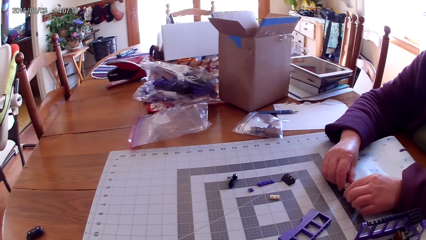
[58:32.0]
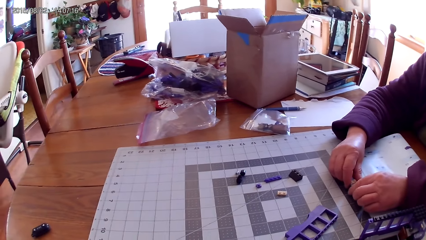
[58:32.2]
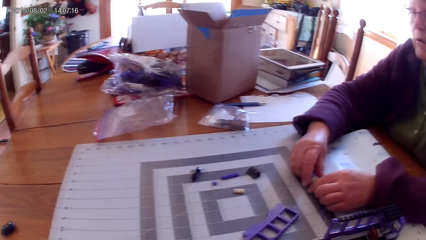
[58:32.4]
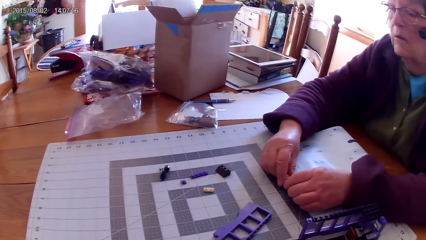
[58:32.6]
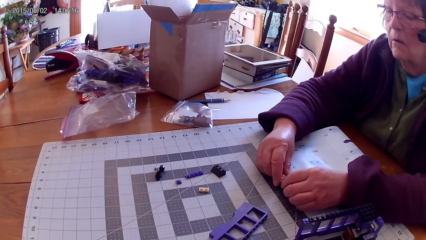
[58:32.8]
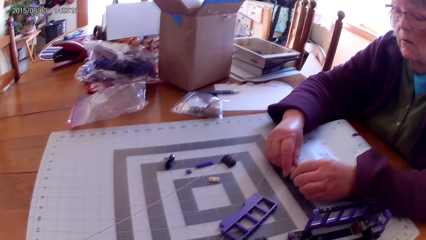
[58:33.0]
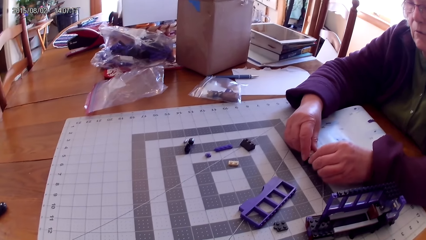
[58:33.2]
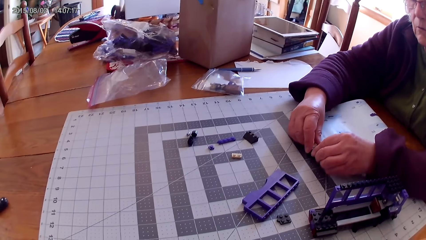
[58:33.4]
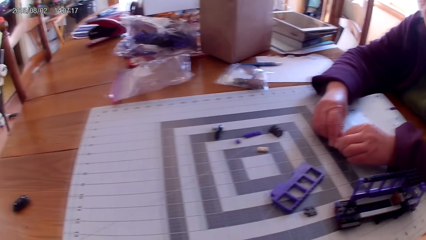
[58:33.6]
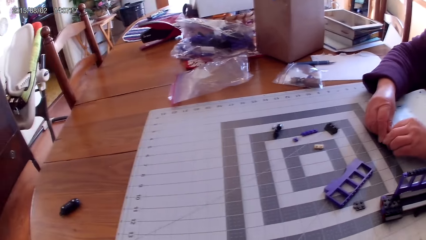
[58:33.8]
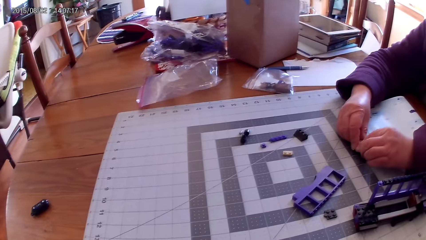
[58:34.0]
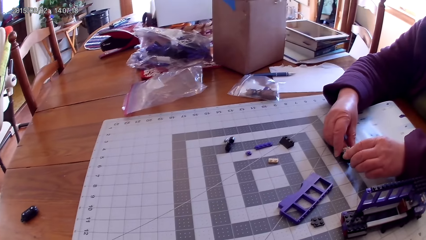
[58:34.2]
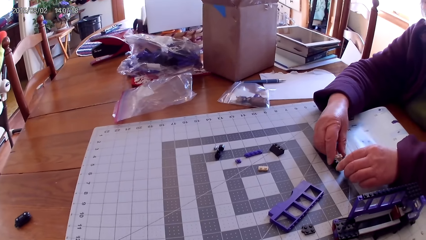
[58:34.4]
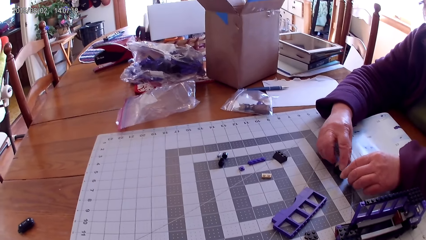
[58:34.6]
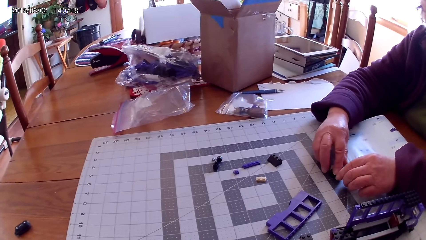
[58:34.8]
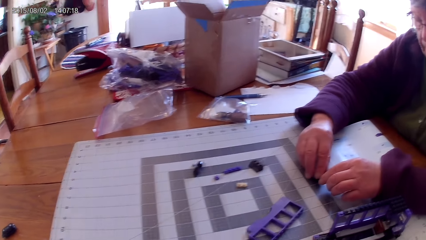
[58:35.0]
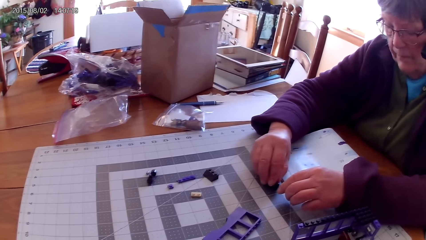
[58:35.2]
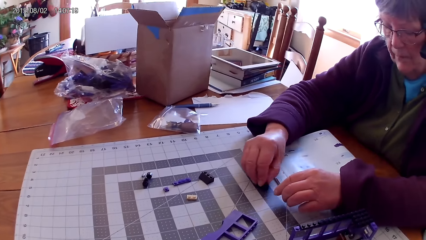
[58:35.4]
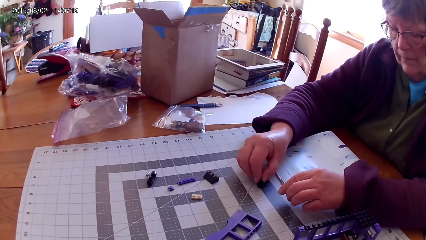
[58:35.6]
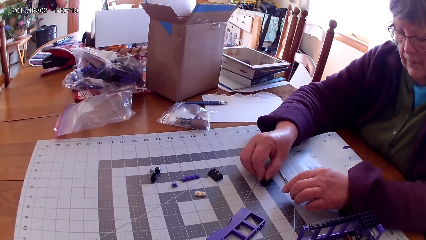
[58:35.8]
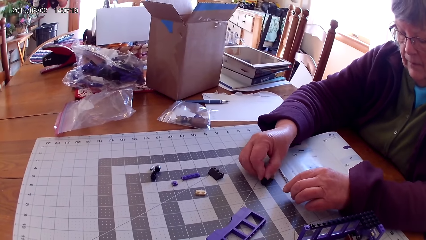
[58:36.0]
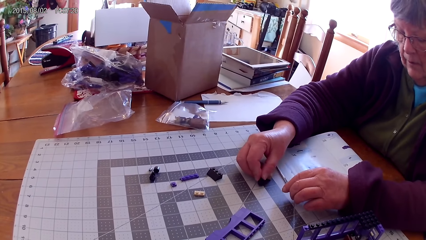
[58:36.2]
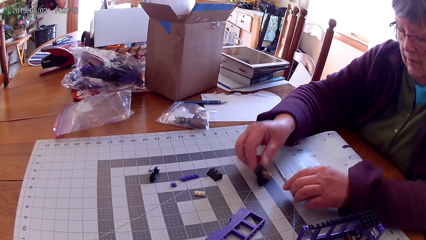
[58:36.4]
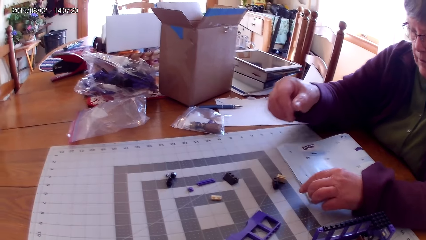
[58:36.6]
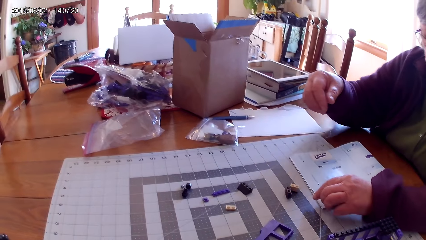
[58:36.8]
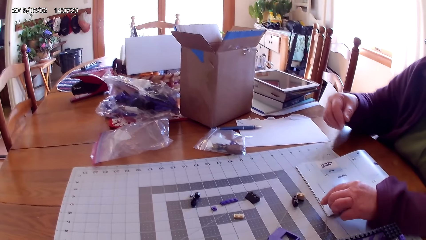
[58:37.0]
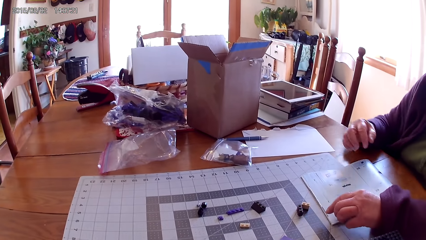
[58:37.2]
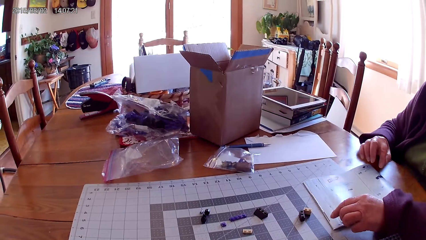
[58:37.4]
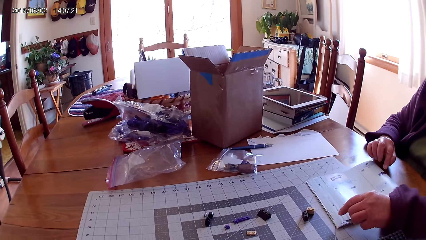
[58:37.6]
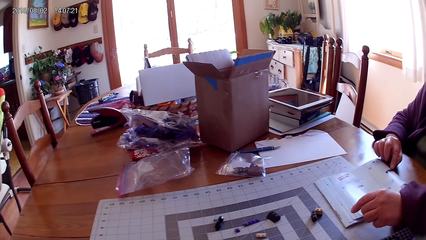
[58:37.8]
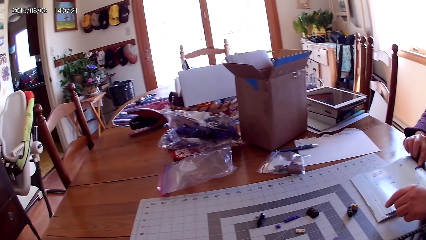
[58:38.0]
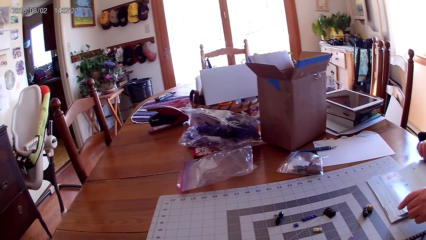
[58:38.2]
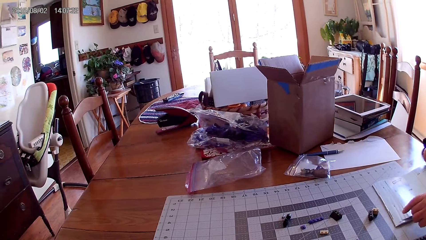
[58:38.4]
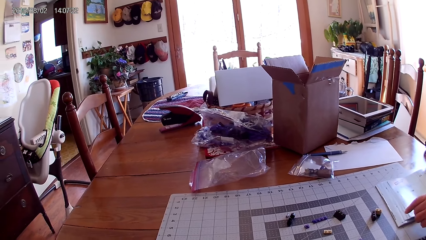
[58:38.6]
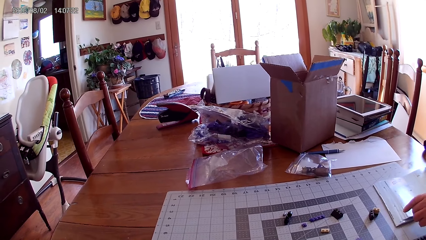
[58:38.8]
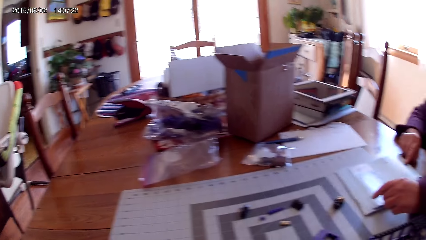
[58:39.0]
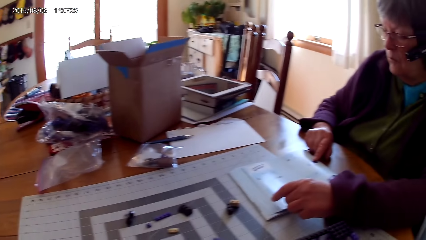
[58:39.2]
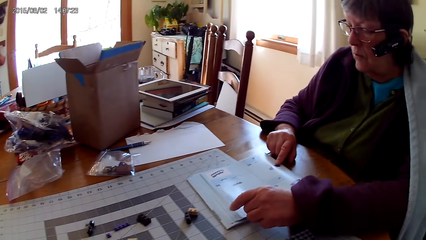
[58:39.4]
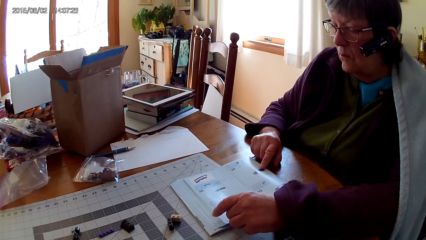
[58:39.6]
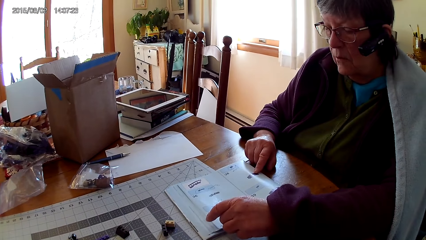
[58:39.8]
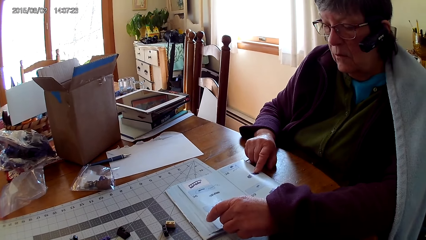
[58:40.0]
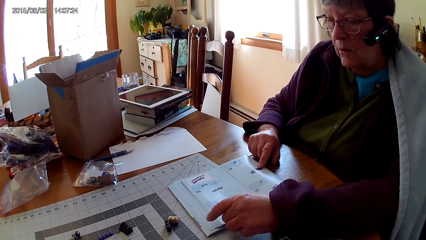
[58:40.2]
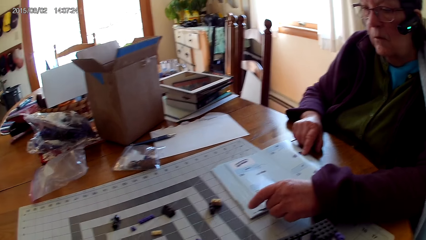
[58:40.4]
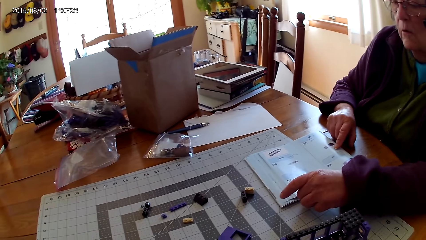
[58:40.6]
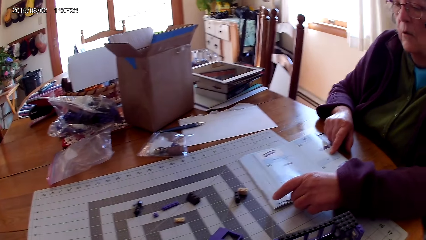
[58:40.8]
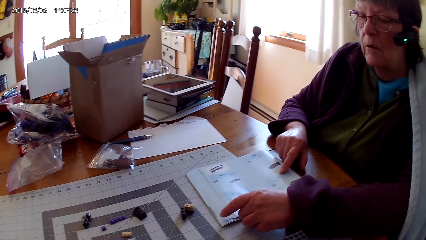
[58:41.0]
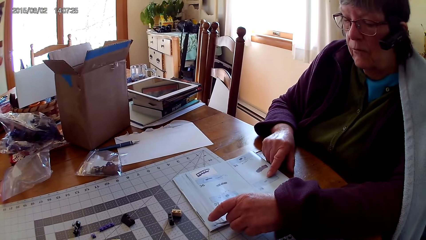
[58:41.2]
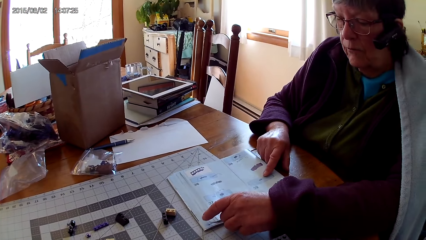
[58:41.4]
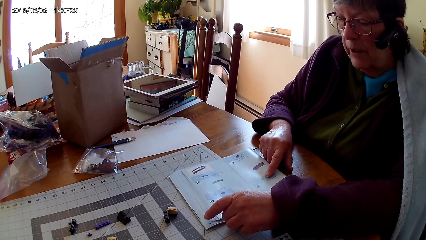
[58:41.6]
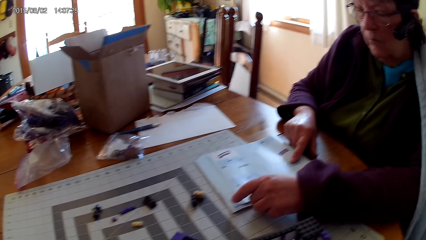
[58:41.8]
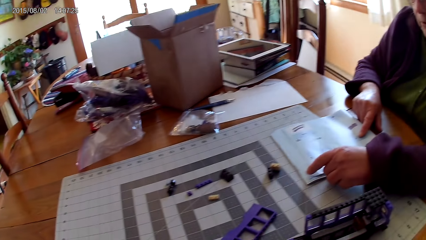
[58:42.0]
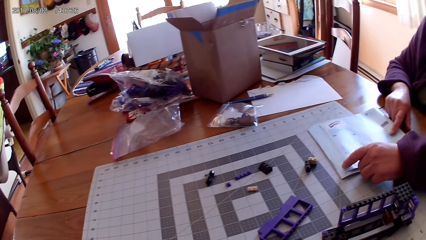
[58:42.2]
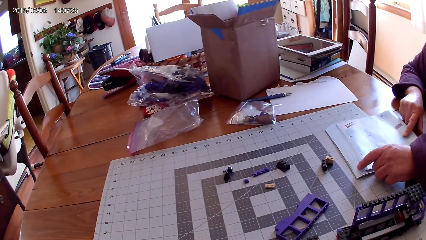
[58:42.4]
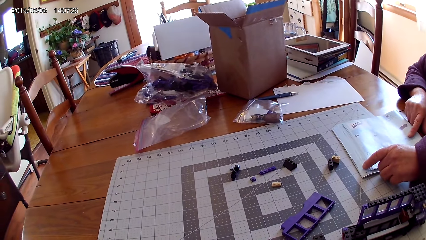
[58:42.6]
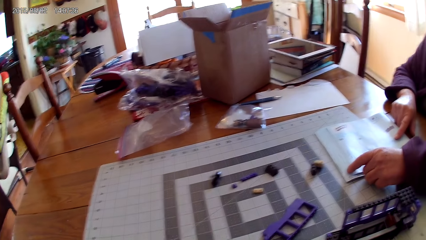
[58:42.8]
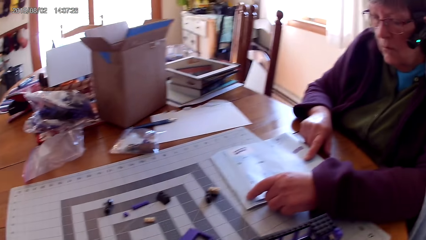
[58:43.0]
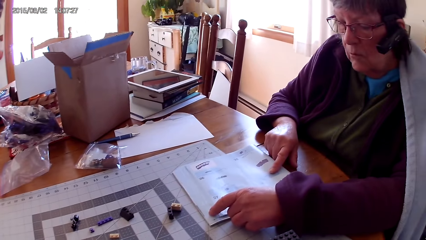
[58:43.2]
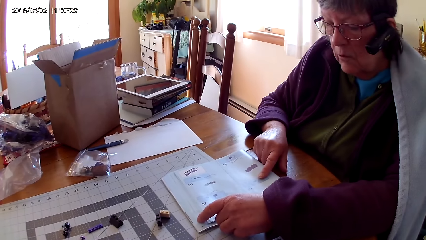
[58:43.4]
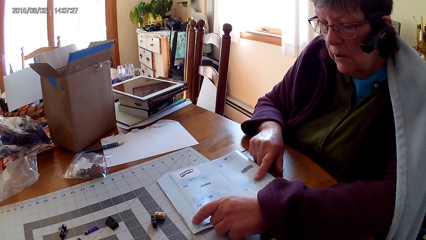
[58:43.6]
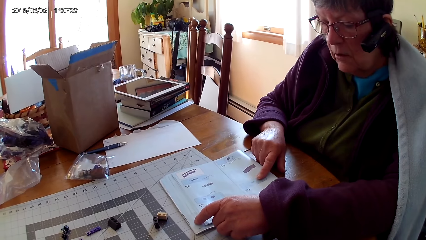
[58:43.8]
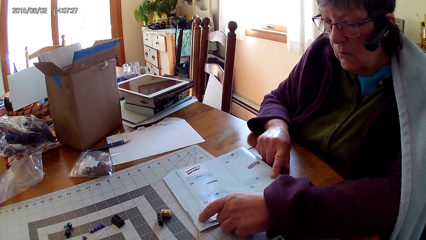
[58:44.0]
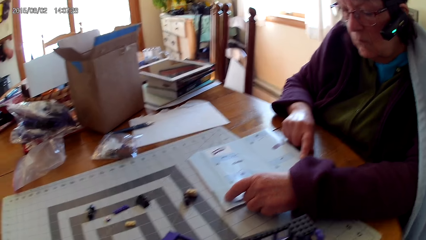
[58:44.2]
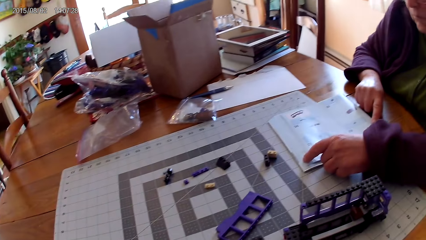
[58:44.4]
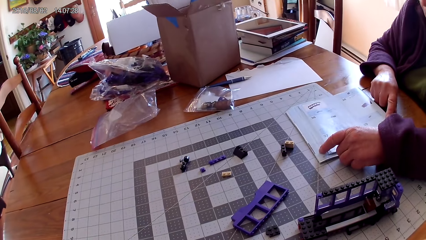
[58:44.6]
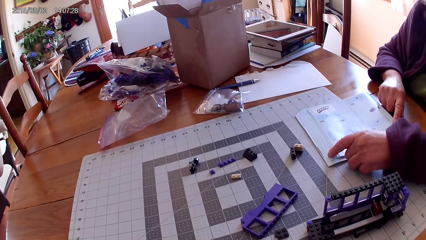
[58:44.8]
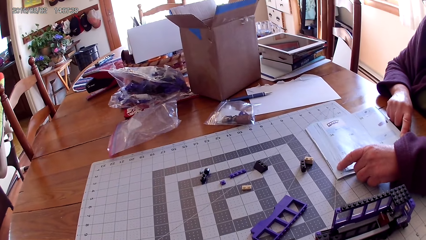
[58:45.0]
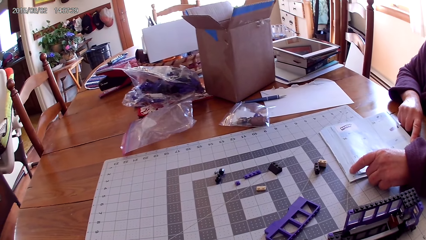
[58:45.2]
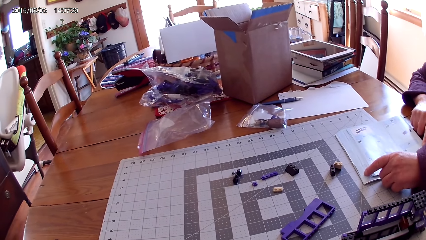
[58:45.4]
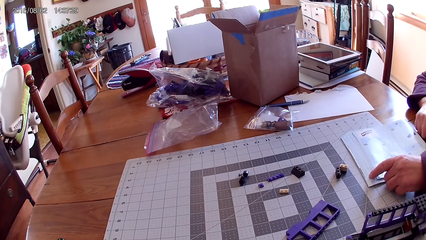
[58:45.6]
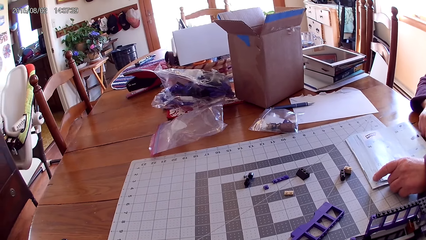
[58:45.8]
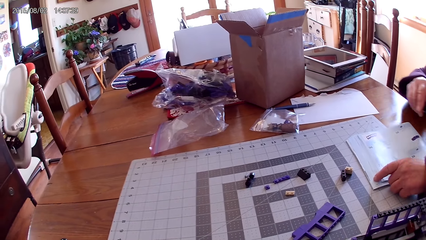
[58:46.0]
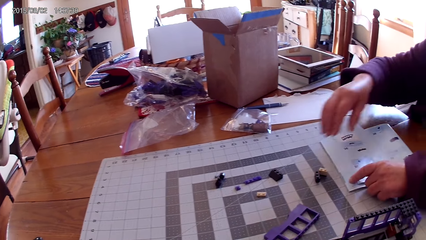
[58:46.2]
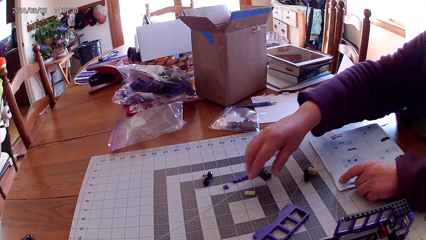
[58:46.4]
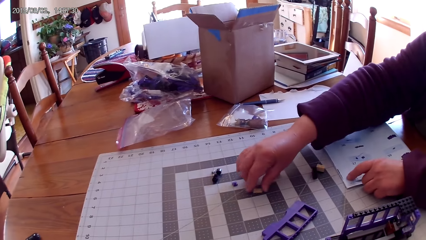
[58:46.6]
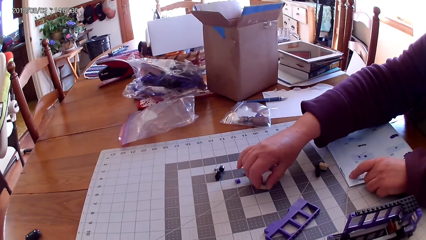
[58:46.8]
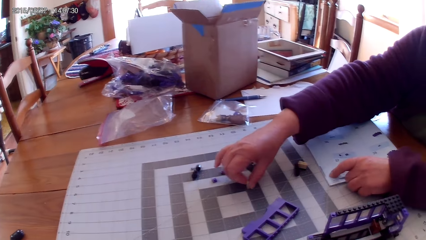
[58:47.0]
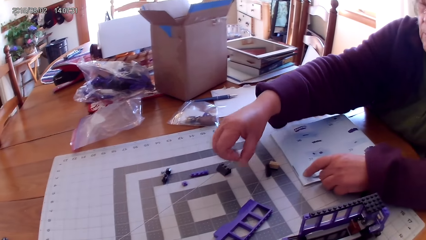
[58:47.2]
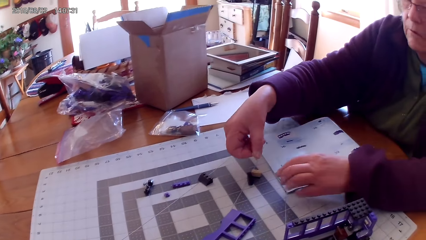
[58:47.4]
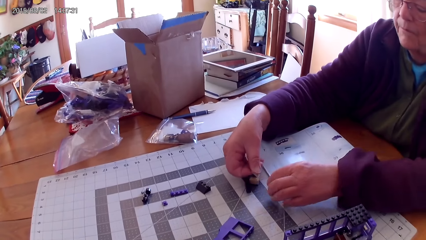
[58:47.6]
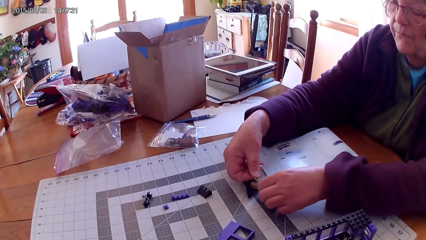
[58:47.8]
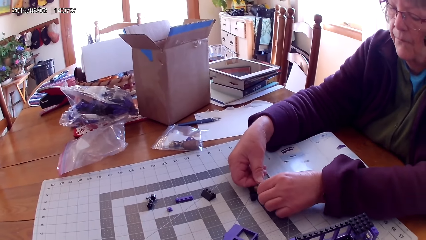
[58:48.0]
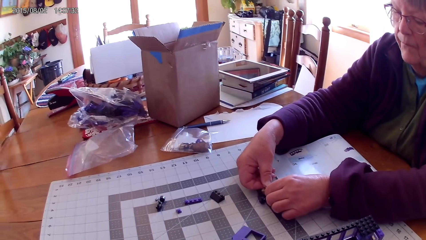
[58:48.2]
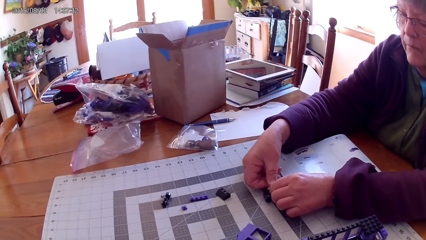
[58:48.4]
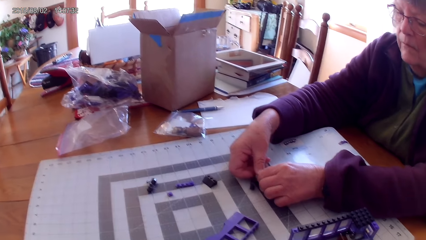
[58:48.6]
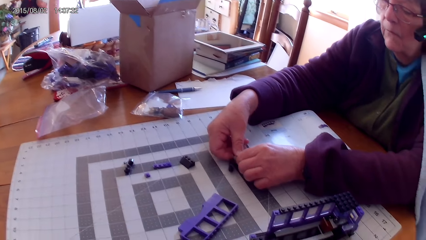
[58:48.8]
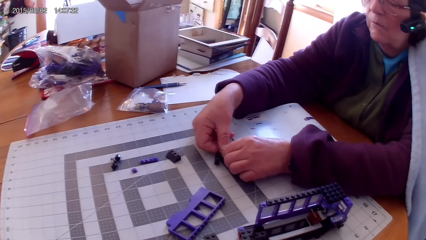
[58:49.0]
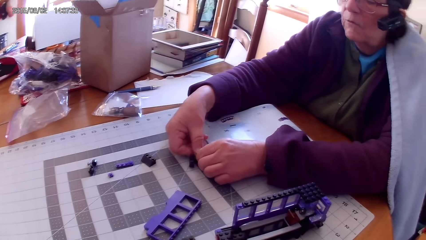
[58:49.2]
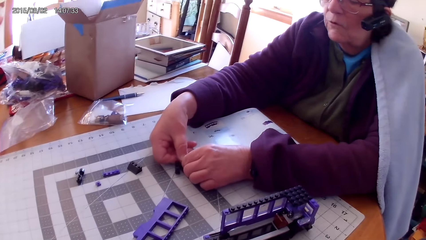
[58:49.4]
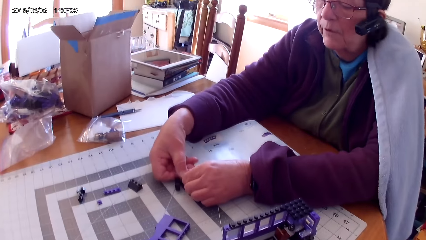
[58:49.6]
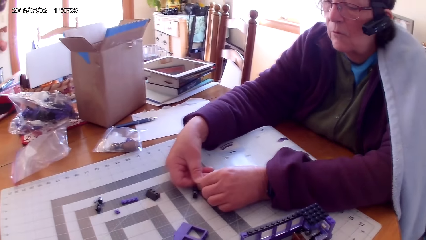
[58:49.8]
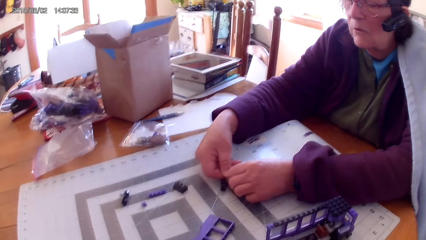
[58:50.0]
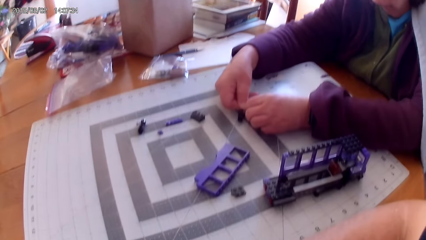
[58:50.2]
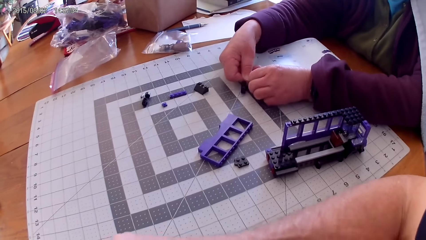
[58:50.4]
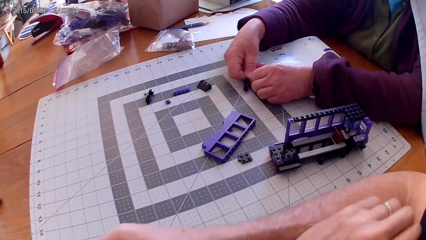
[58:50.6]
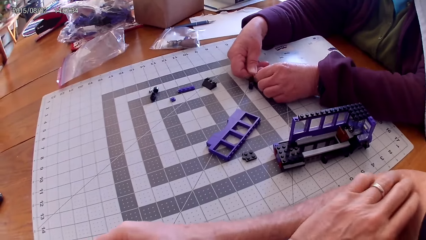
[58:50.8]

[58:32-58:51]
A lady places the lego piece on the table, points at a drawing on a book and reads the lego piece. The lady picks up the lego piece from the table and joins plastic interlocking blocks on the table.
